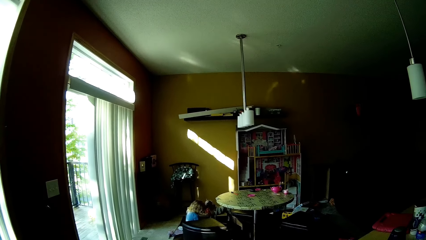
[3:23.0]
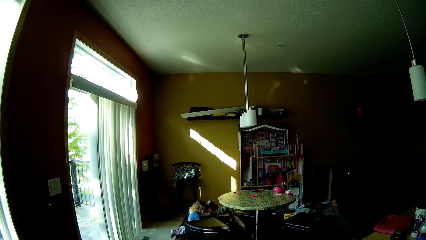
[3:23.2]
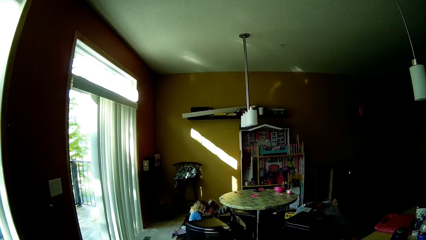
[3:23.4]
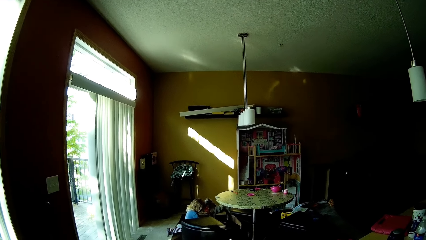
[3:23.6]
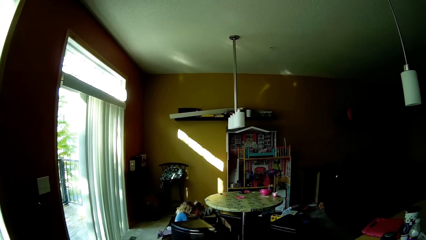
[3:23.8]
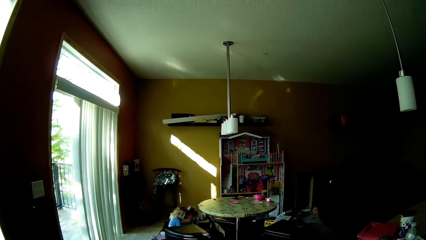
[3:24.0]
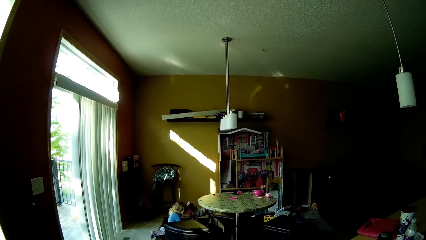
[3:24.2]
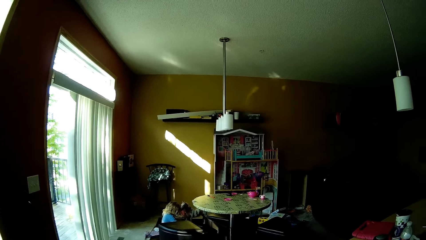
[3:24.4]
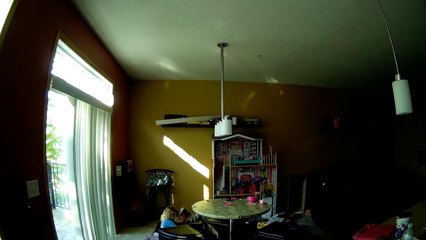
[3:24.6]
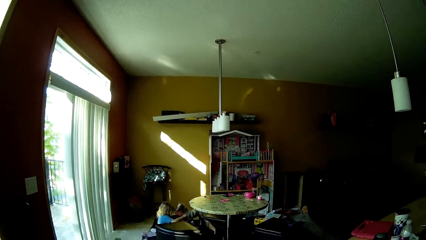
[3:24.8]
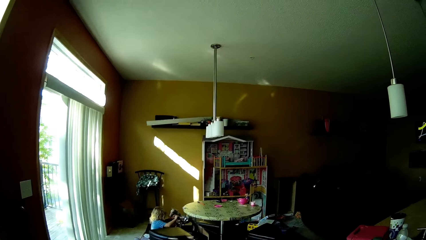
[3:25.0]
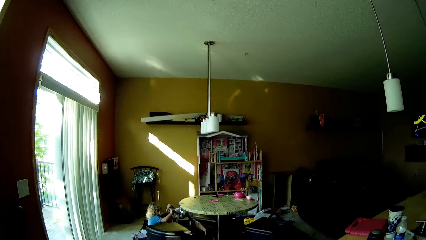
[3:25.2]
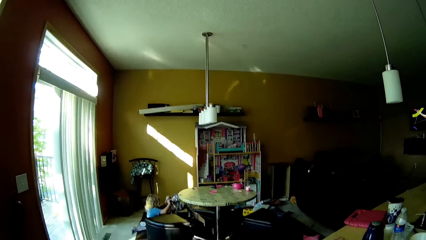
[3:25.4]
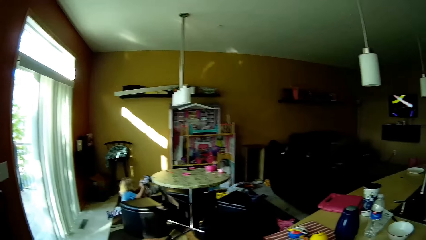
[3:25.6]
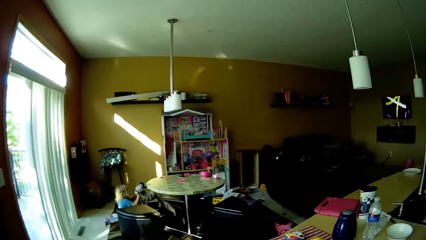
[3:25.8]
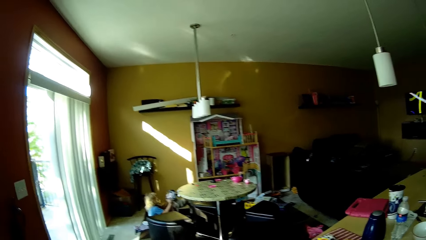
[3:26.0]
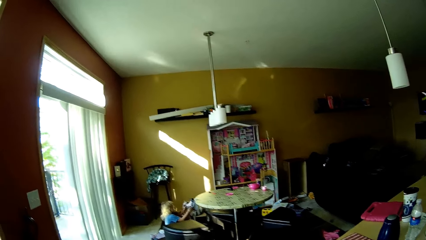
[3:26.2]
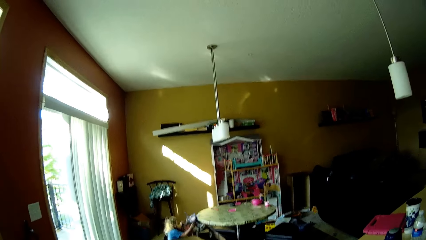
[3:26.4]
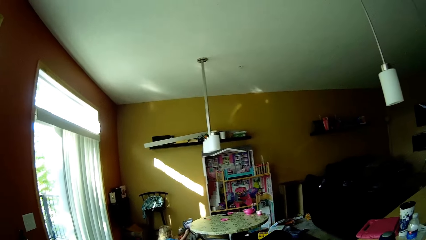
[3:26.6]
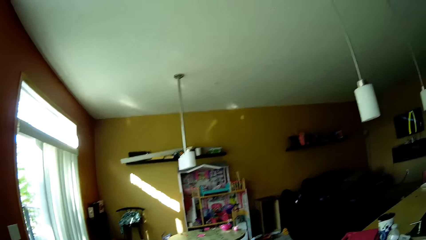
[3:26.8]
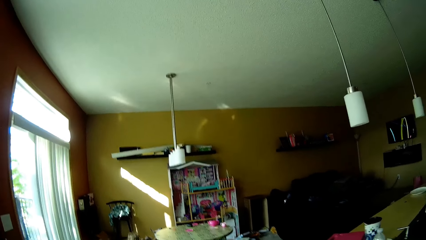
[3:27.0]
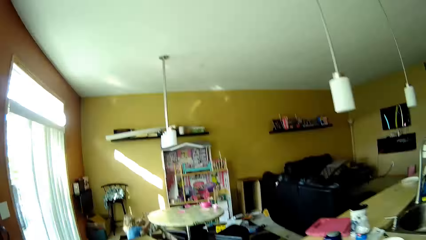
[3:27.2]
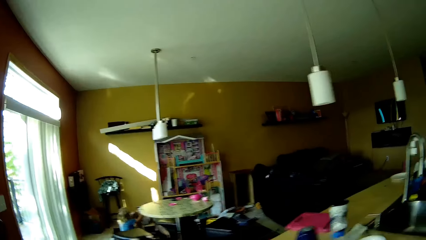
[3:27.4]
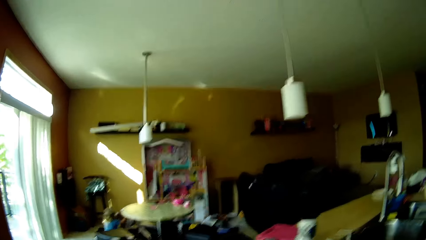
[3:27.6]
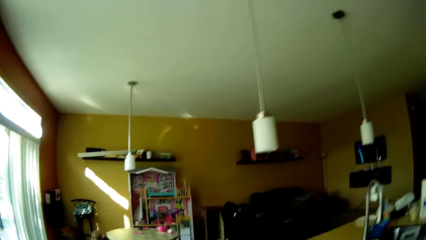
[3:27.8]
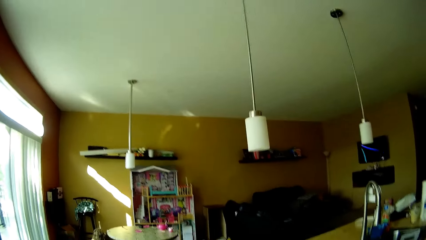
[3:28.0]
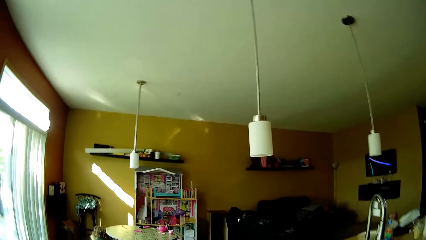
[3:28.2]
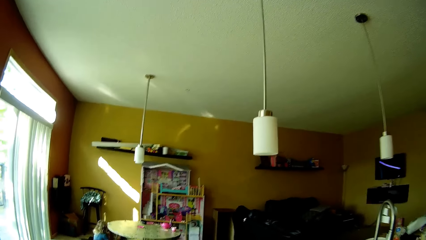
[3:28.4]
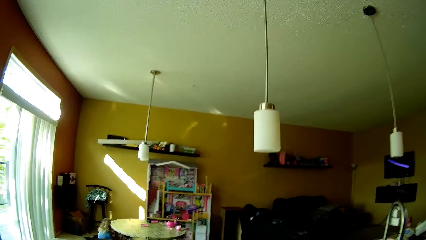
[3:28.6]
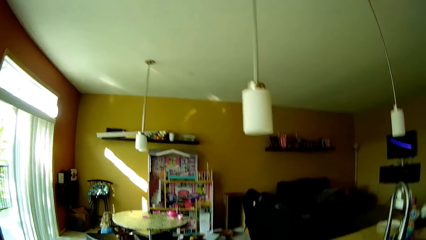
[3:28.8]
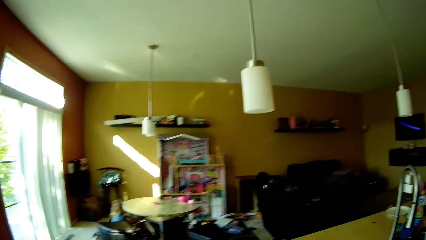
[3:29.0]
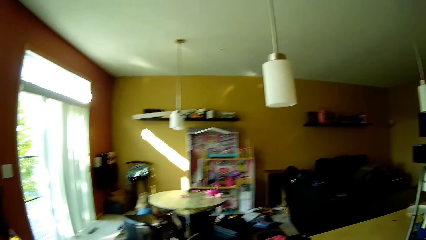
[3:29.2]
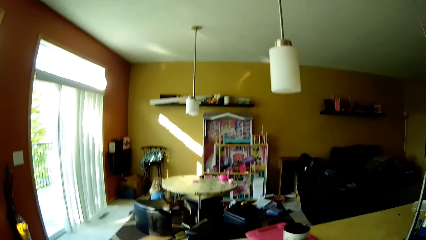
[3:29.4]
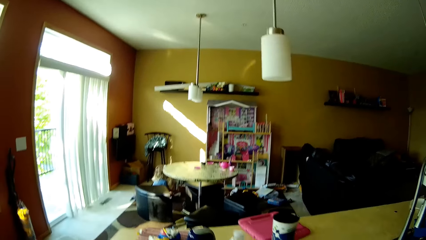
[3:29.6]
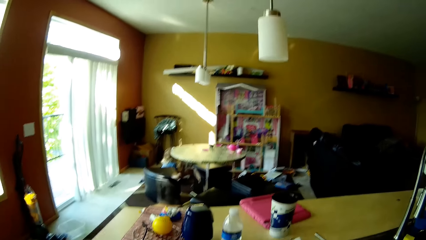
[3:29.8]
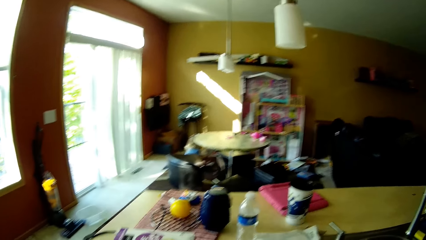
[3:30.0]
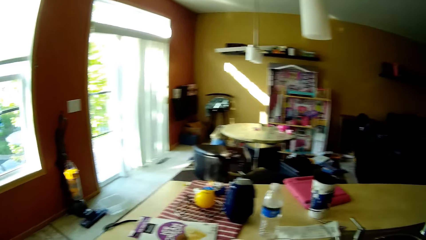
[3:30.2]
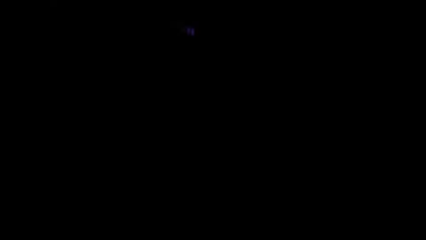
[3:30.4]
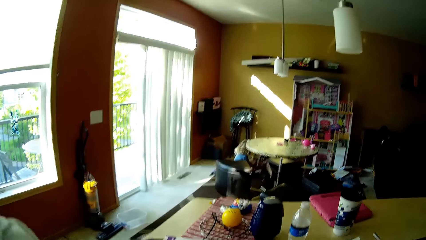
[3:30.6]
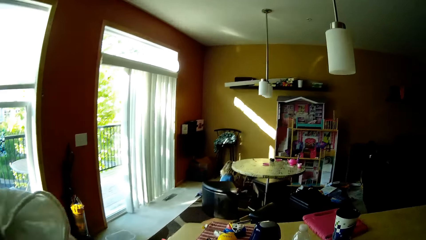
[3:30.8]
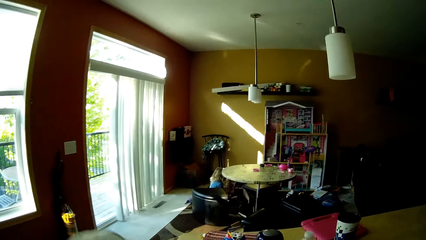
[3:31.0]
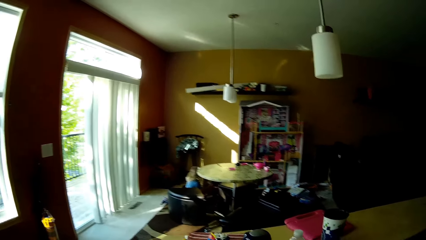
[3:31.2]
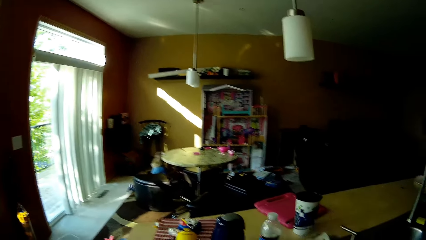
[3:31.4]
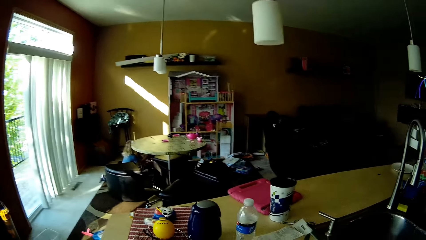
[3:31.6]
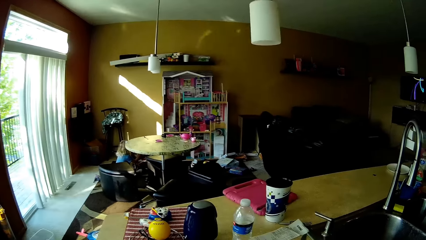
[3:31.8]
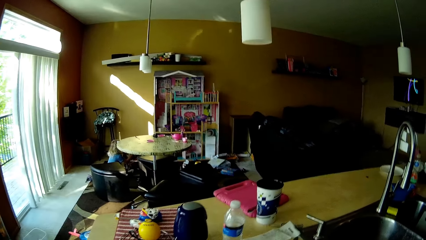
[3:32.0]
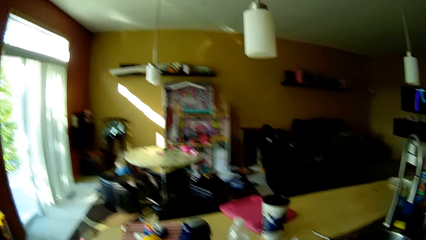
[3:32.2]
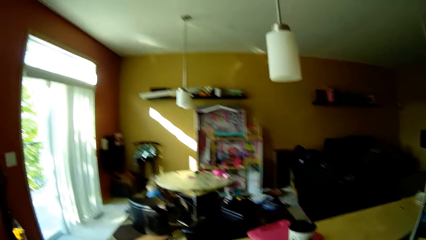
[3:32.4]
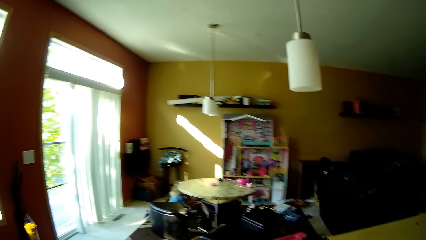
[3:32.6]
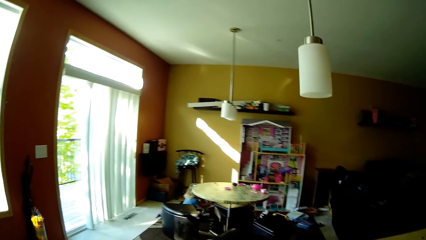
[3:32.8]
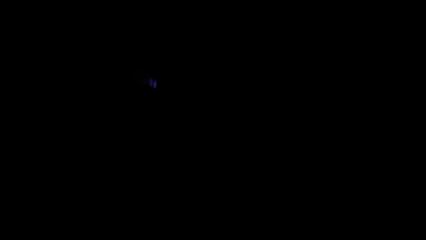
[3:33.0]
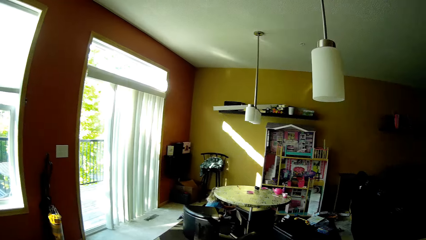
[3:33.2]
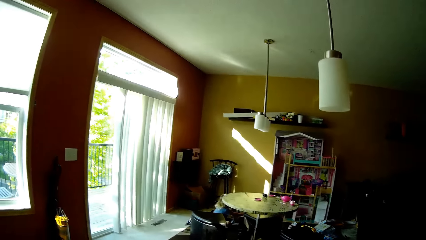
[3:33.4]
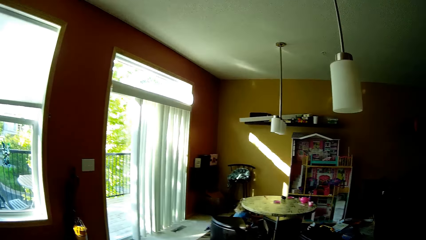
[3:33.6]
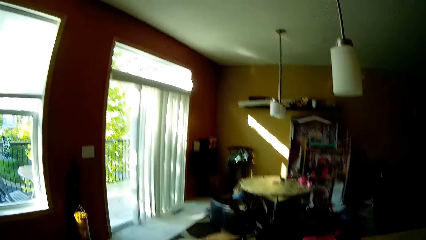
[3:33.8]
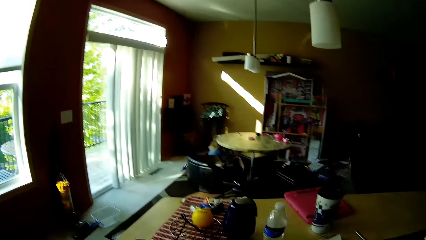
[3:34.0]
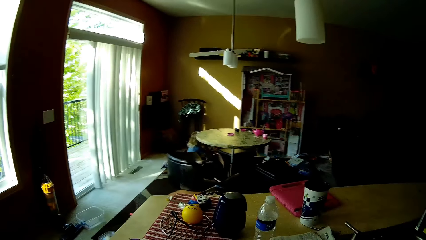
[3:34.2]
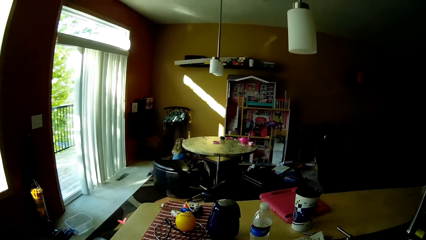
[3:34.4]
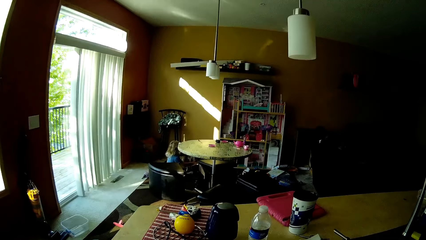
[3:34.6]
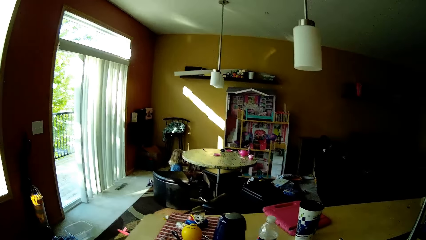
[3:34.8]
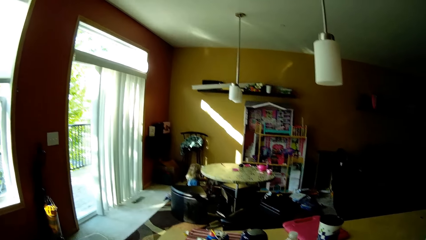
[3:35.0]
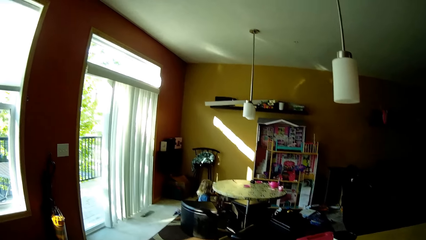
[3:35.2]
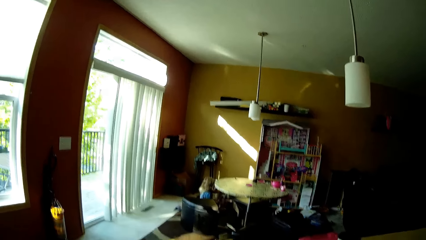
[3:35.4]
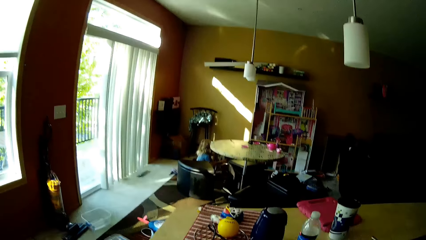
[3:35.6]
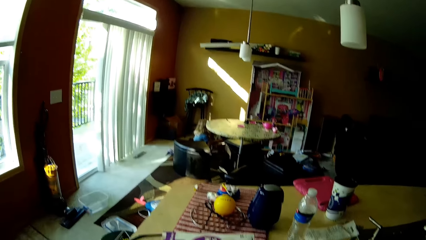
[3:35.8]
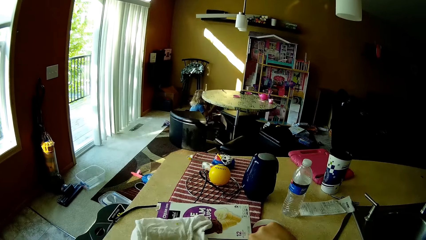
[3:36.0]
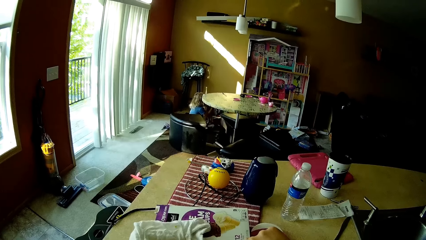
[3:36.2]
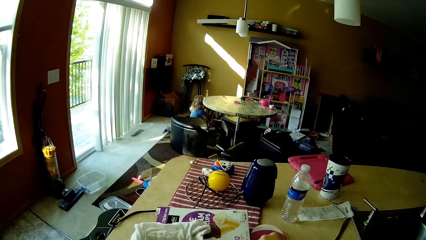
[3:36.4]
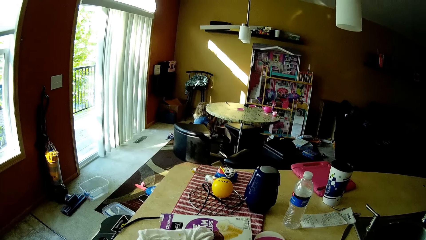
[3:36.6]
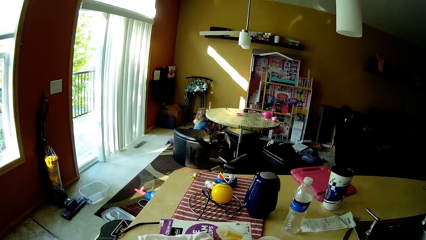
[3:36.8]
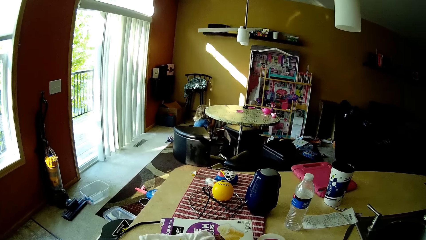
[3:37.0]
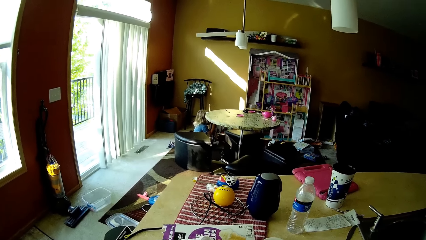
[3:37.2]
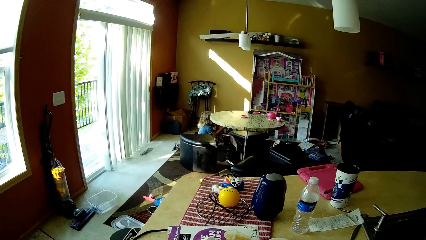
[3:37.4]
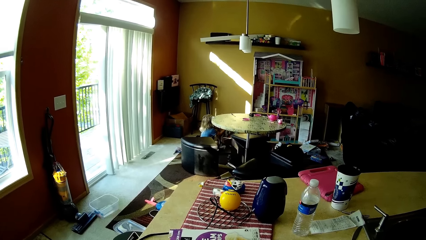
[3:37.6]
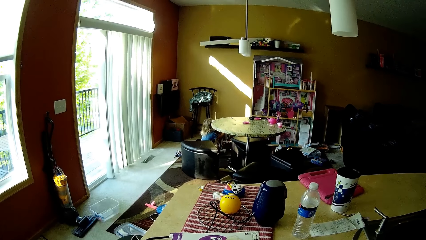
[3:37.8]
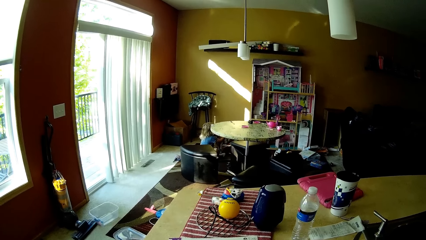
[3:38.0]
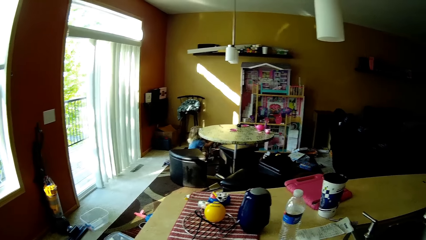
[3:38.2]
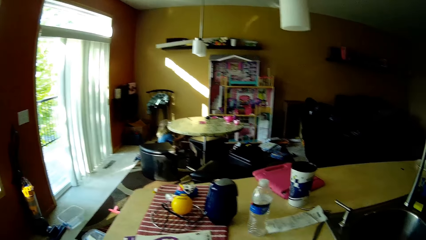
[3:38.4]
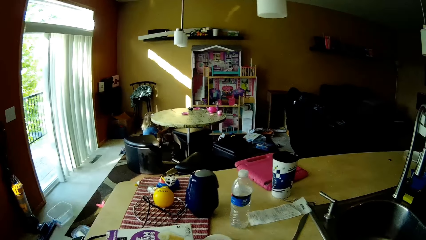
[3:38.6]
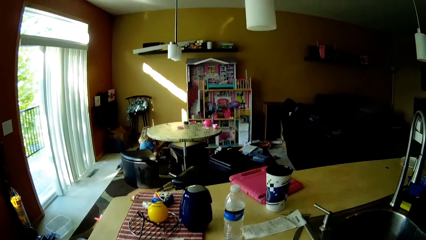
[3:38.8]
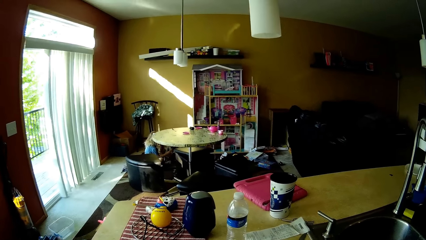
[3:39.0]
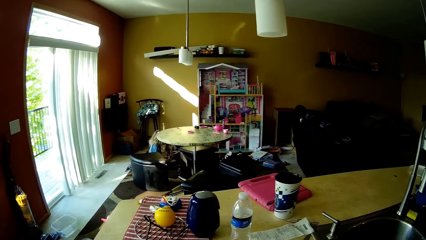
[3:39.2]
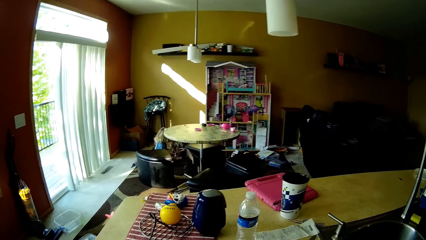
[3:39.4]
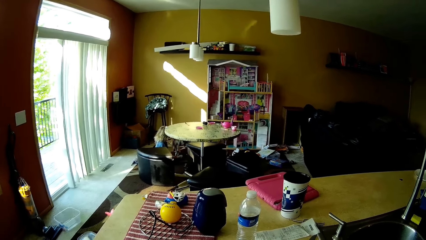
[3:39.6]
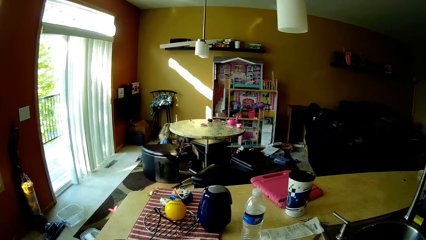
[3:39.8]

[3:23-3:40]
The girl picks a bag from the floor with her right hand. The camera wearer scoops a piece of ice cream from a bowl of ice cream on the kitchen counter with a spoon in her right hand.
